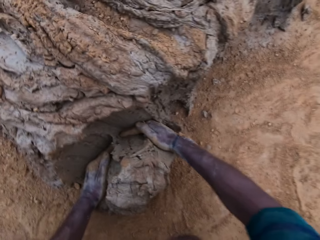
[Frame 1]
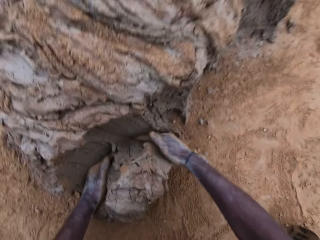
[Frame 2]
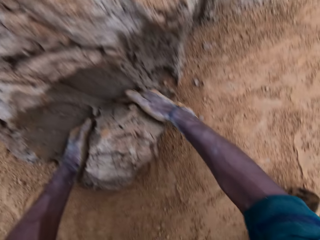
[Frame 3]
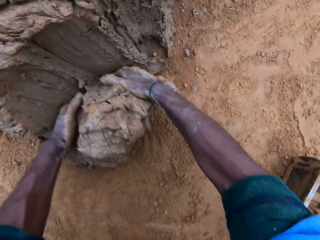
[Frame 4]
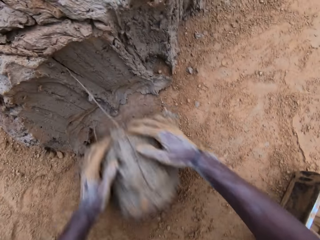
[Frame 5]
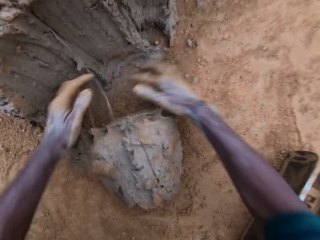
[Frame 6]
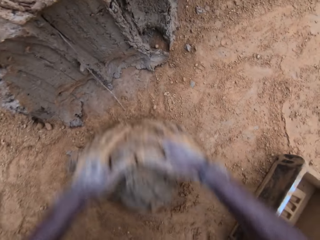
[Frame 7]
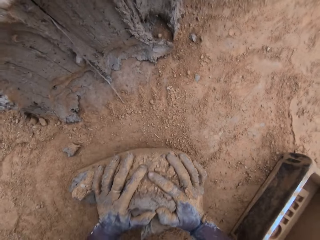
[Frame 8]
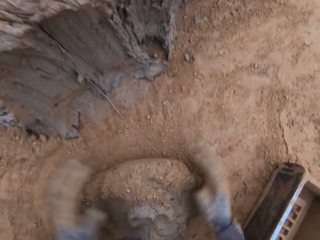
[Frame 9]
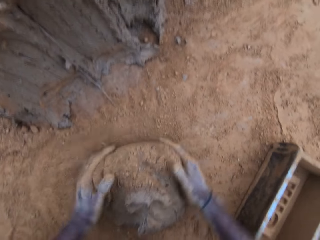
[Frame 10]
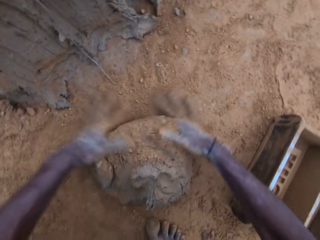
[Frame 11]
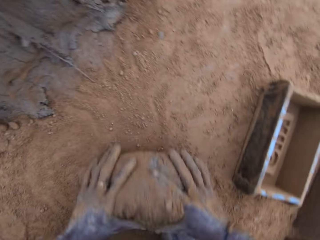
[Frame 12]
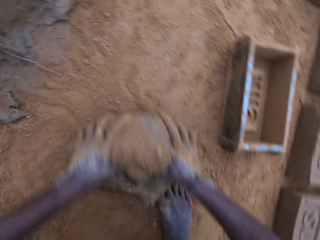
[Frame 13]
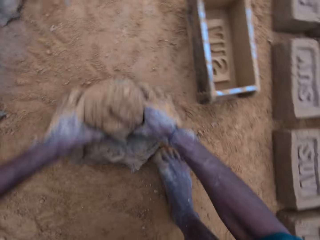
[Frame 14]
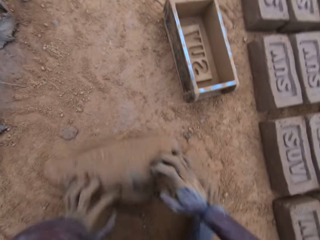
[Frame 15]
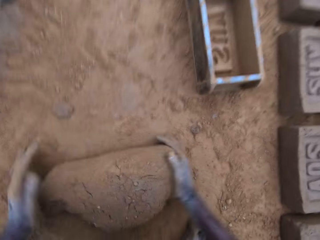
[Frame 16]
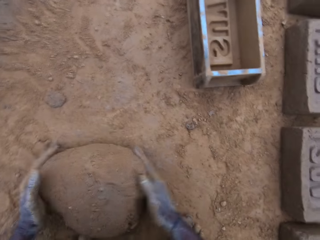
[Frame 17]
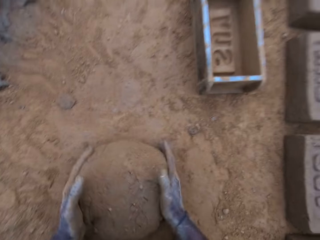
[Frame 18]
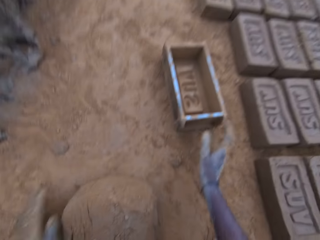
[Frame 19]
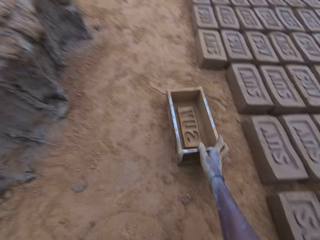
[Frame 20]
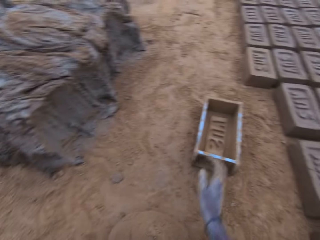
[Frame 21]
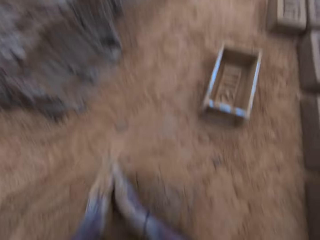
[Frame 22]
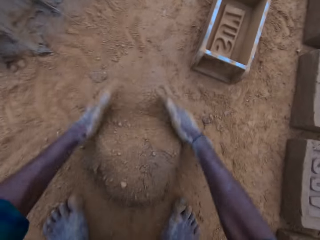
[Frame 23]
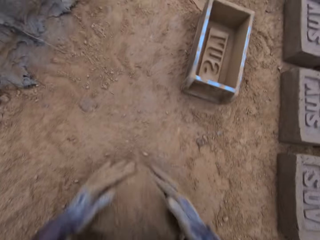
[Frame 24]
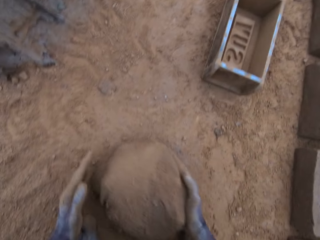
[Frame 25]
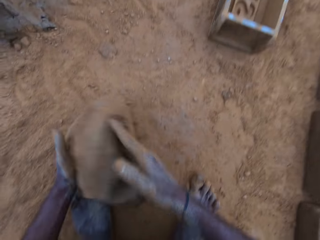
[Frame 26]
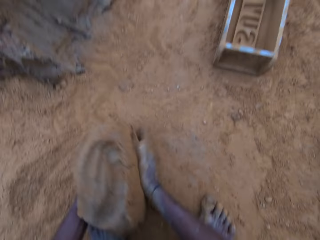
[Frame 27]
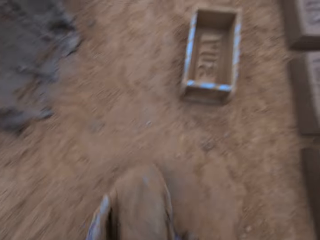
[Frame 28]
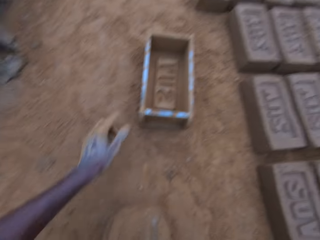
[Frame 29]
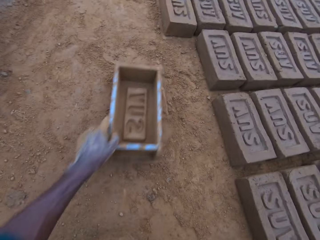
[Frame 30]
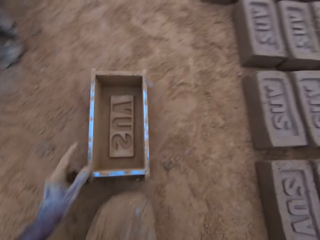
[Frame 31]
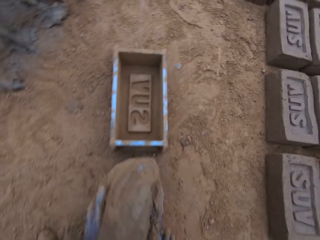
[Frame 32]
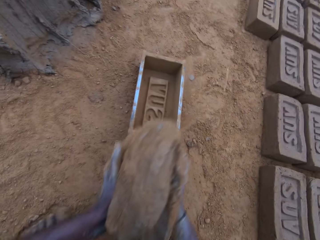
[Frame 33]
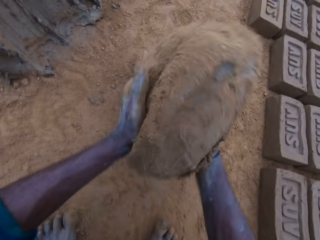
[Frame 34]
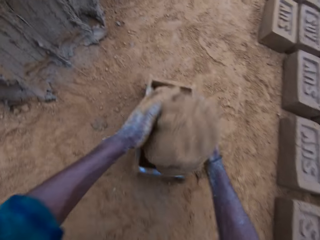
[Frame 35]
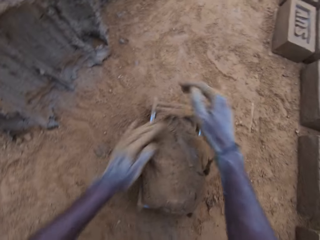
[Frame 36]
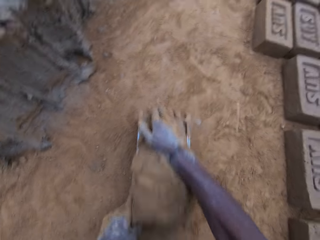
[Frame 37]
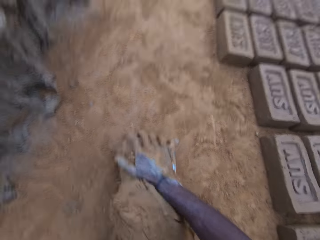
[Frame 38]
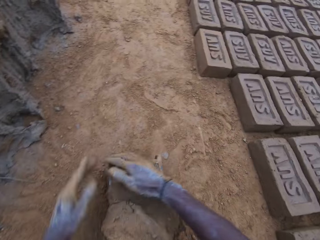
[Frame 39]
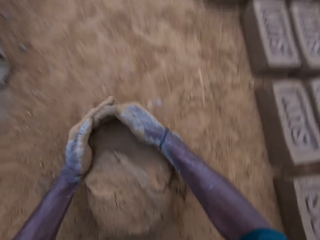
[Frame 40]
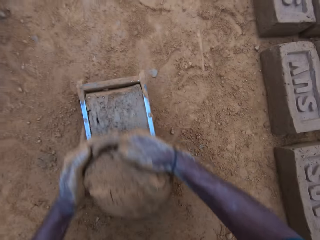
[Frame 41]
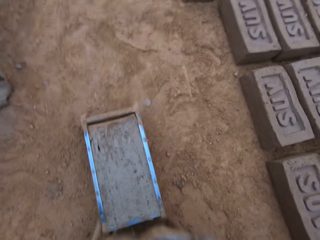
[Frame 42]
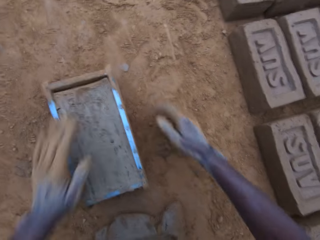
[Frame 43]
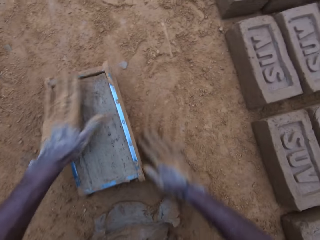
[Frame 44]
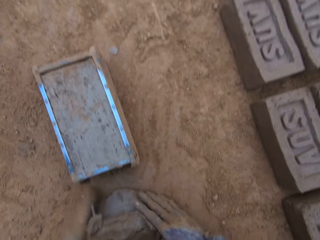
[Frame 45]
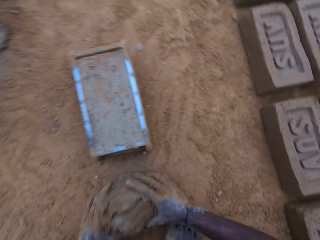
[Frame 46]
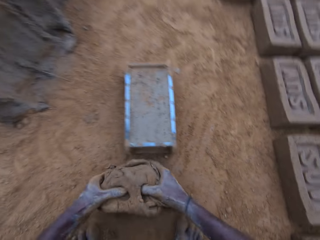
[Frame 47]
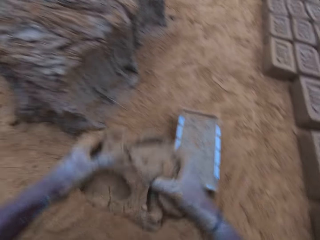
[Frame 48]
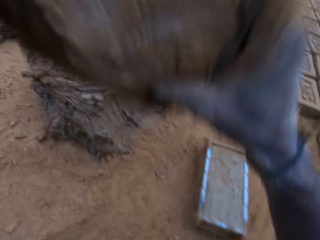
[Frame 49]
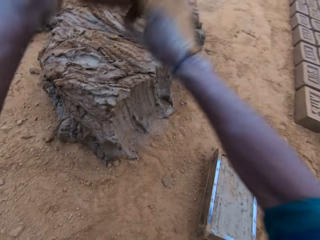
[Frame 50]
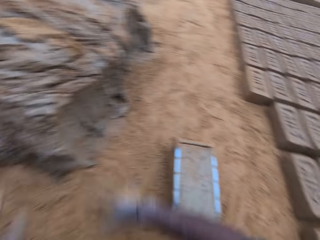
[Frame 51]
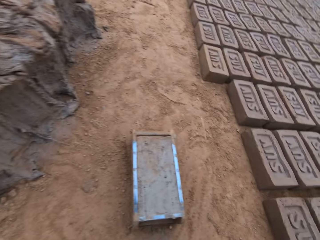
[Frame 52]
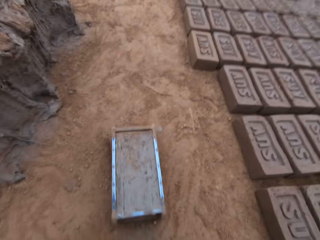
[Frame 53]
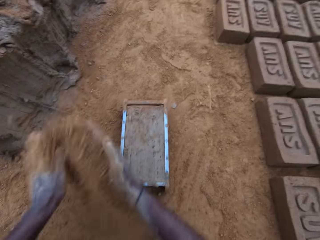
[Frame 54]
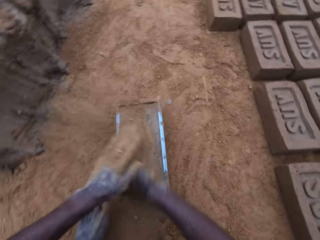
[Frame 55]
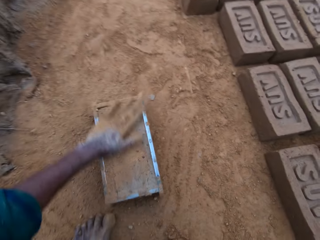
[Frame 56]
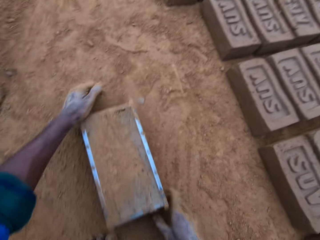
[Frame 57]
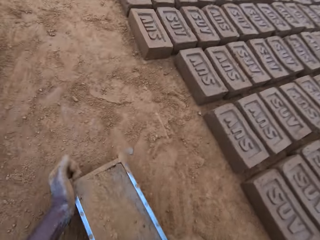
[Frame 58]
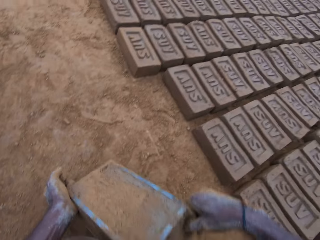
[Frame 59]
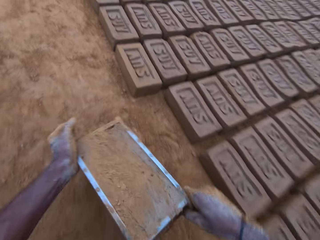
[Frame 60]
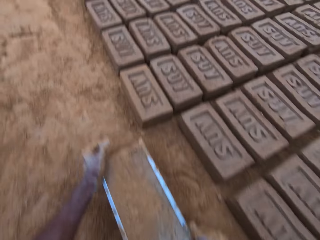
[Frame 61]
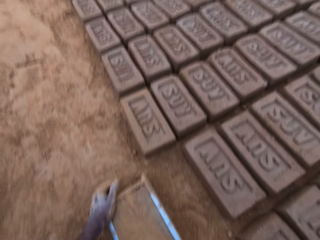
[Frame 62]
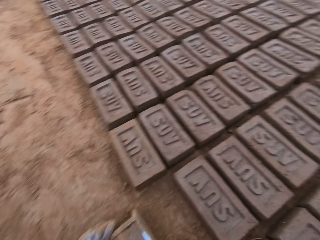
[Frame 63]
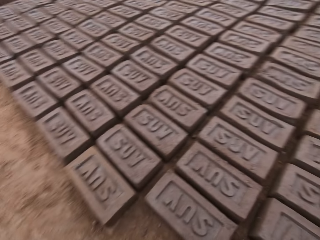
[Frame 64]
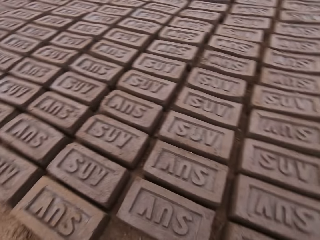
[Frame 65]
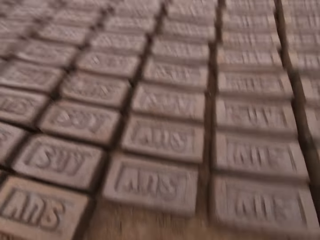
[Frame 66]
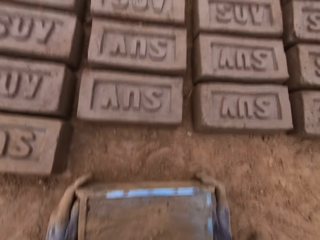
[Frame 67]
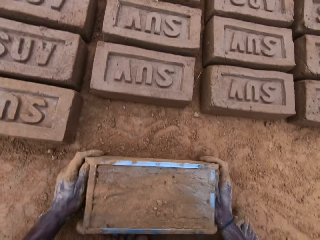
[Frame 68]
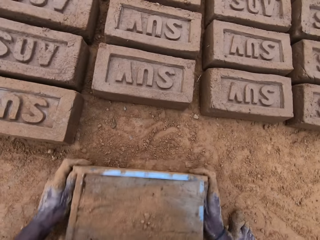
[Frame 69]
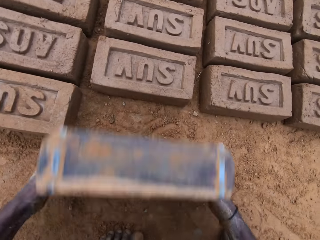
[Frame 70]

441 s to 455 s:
The camera wearer scoops a portion of mortar or clay from the ground with his hands. He rolls the clay on the ground. He mixes the portion of mortar with his hand on the ground. He moves the brick mold or block mold on the ground closer. He rubs soil on his hands. He carries the mortar on the ground. He picks clay from the ground. He moves the brick mold on the ground closer. He puts the clay in the brick mold. He levels the mortar in the mold with his hands. He removes excess clay from the brick mold. He picks clay from the ground. He carries the excess mortar. He throws the clay on the clay on the ground. He rubs soil on his hands. He slides his hand on the clay in the brick mold. He pours sand on the block mold. He carries the block mold. He picks the brick mold from the ground. He drops the block mold on the ground beside molded blocks.

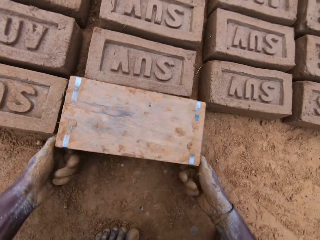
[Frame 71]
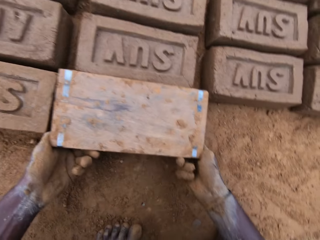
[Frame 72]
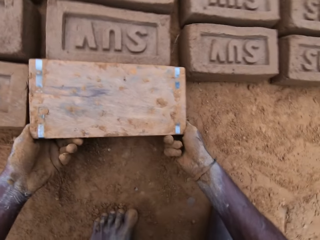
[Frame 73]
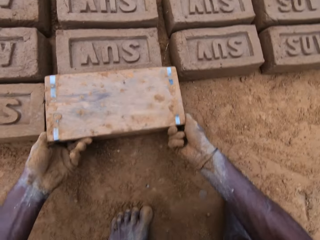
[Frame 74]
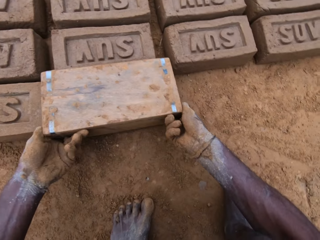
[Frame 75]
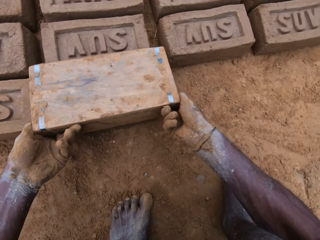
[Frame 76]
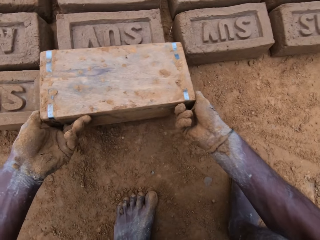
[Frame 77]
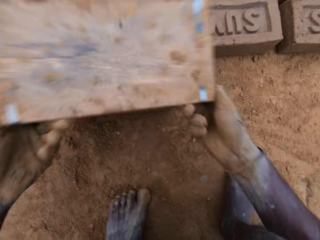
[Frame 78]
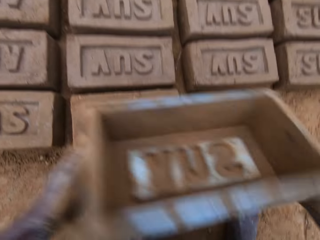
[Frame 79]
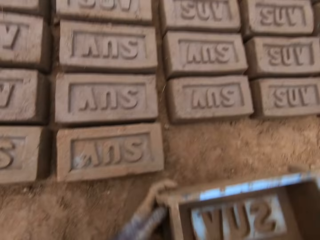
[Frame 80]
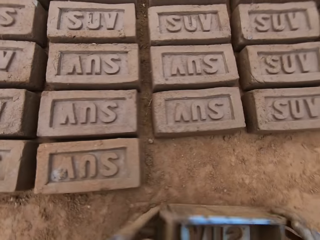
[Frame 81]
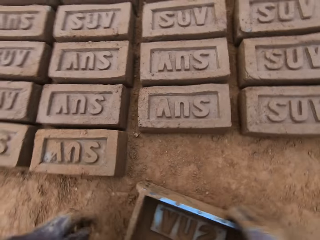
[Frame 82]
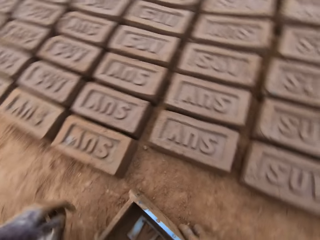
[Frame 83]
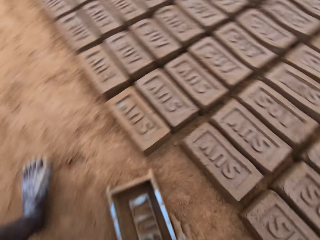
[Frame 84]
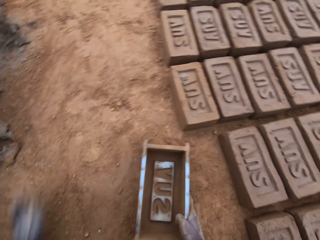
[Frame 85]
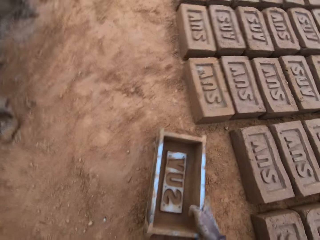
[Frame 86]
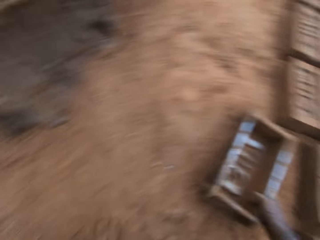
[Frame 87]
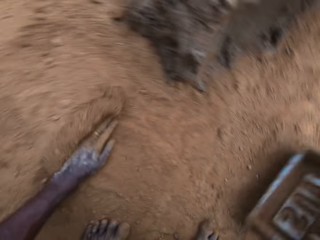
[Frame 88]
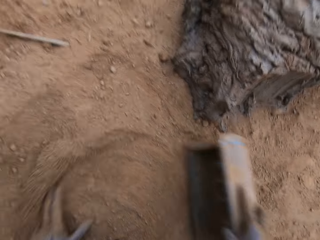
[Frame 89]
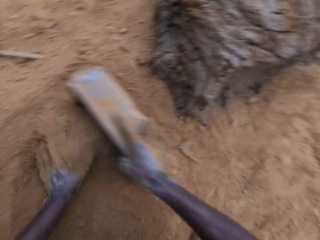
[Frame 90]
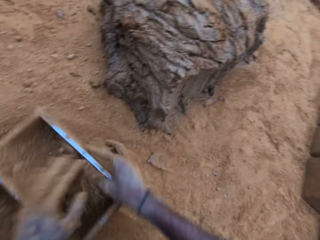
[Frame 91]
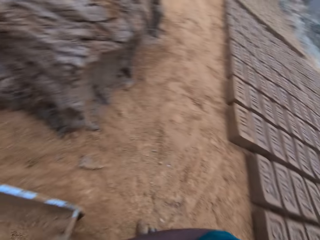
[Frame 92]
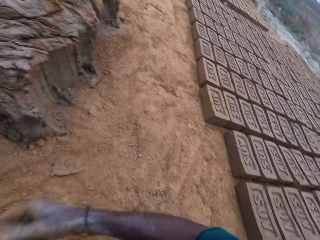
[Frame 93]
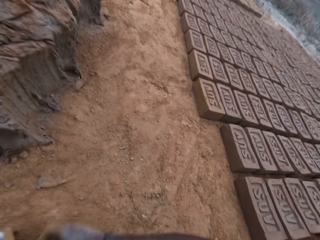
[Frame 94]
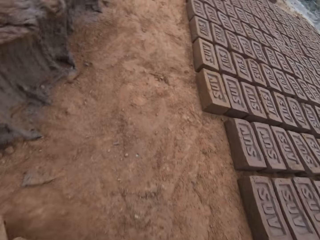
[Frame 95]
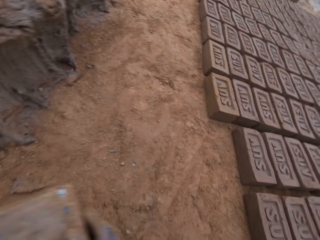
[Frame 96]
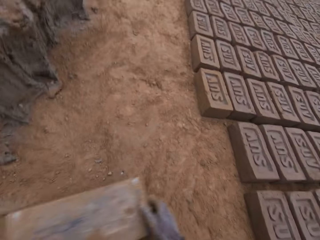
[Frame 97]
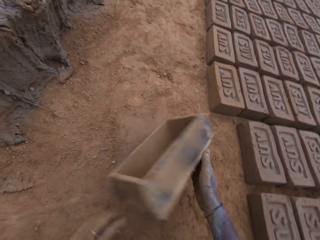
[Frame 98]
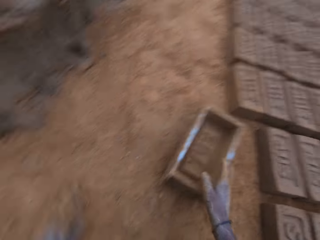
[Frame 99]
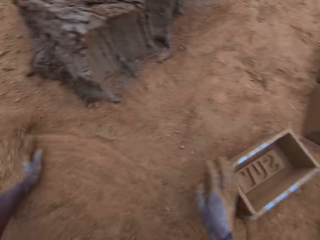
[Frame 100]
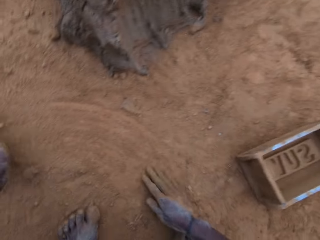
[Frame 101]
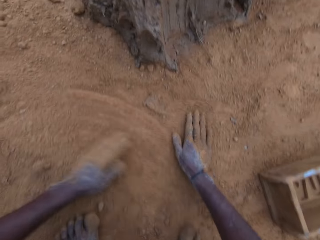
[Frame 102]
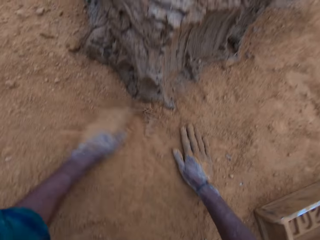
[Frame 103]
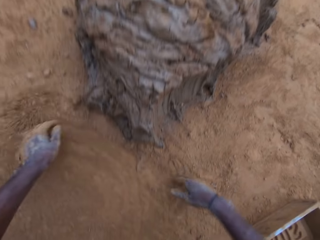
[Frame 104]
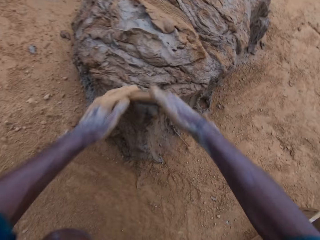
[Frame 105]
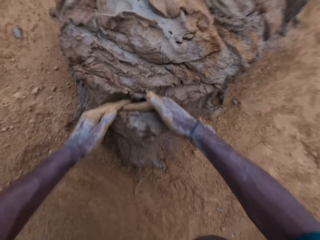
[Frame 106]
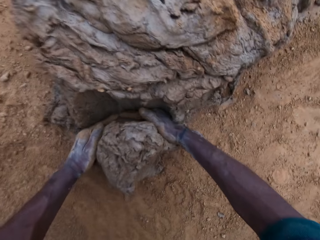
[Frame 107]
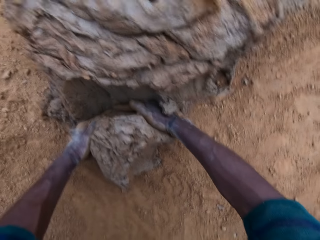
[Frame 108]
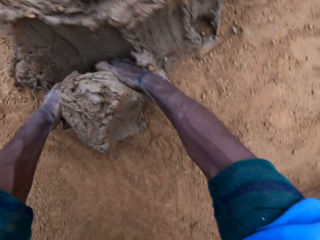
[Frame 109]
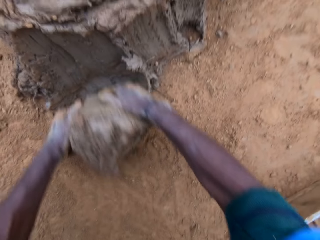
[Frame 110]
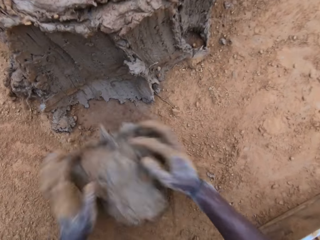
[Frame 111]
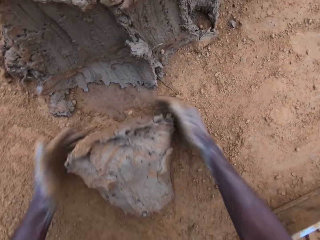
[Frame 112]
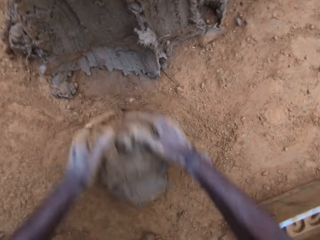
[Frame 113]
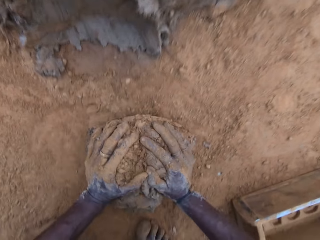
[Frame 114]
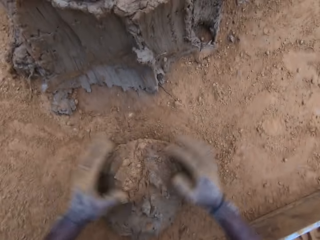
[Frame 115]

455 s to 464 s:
The camera wearer turns the brick mold upside down on the ground. He removes the mold from the block gently. He puts the brick mold on the ground. He sweeps sand or soil on the ground with his left hand. He puts soil in the brick mold. He pours the soil on the ground. He picks the brick mold from the ground. He puts the brick mold on the ground. He moves soil on the ground with his hands. He fetches clay from the ground with his hands.
